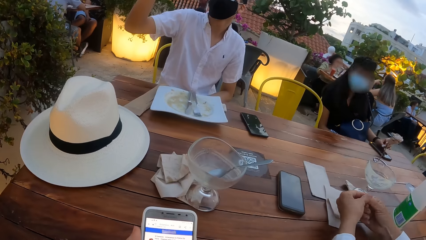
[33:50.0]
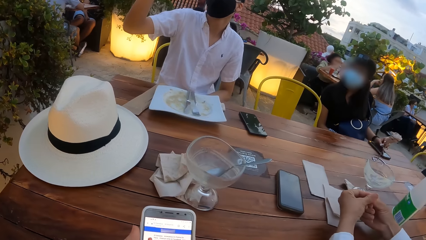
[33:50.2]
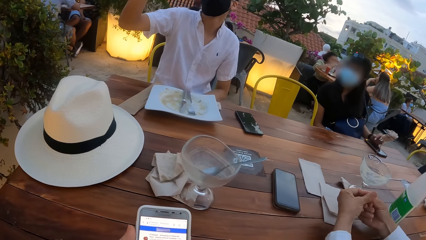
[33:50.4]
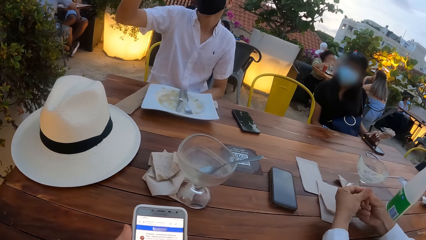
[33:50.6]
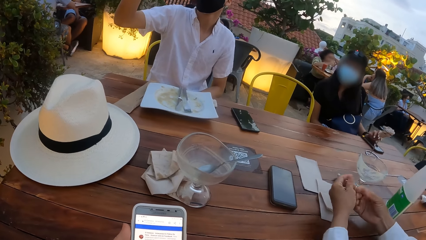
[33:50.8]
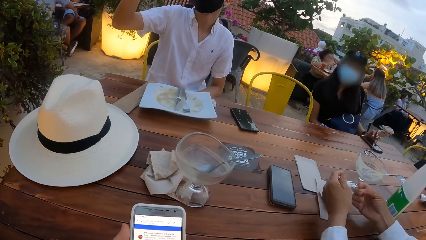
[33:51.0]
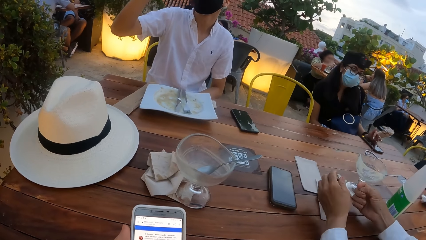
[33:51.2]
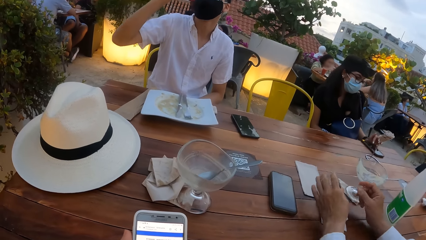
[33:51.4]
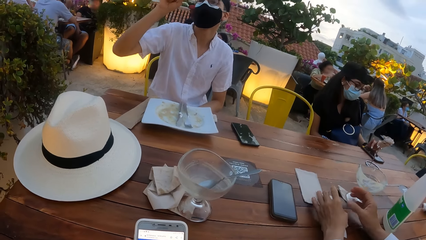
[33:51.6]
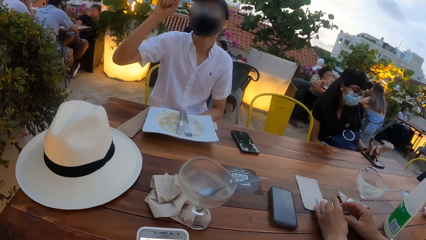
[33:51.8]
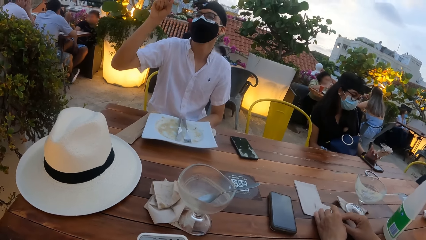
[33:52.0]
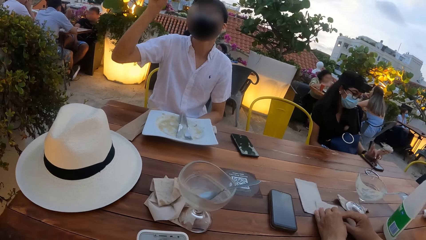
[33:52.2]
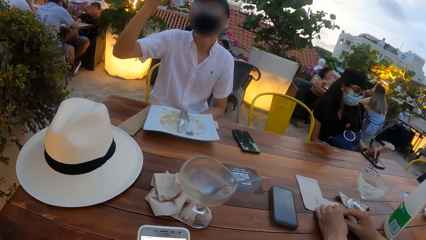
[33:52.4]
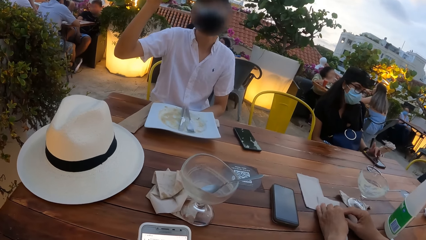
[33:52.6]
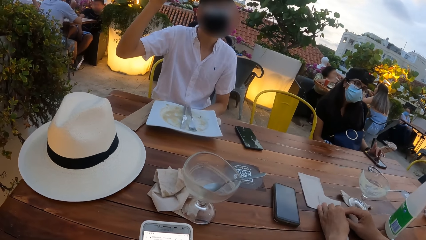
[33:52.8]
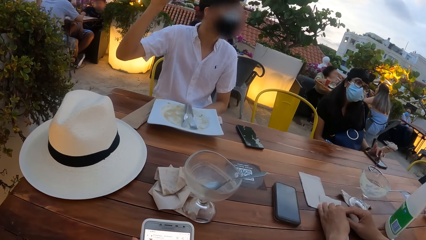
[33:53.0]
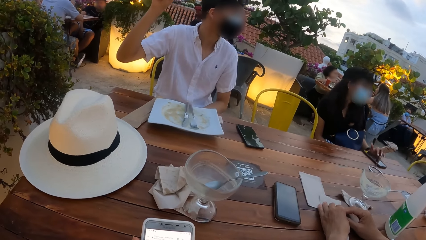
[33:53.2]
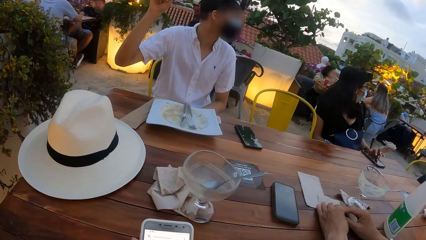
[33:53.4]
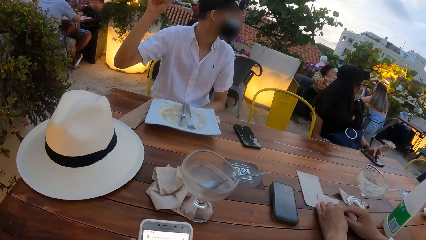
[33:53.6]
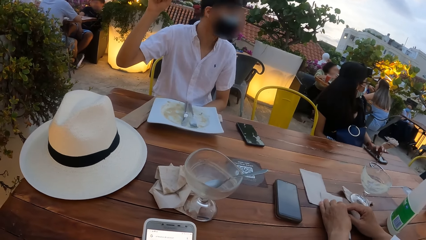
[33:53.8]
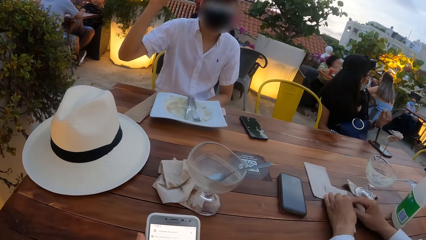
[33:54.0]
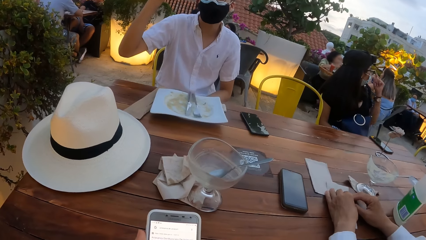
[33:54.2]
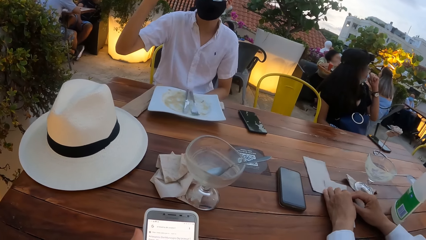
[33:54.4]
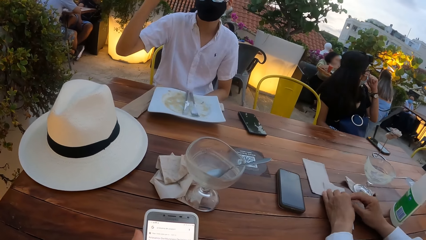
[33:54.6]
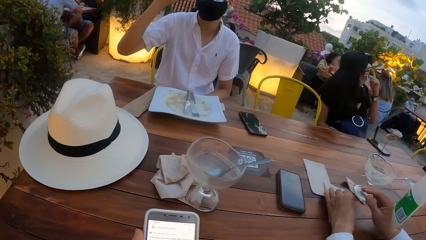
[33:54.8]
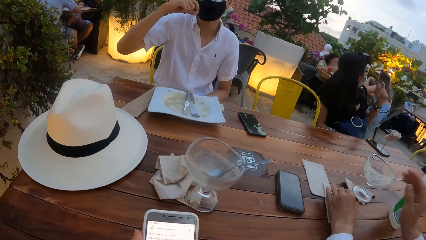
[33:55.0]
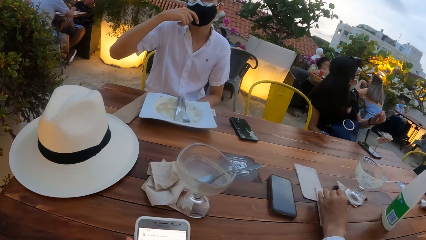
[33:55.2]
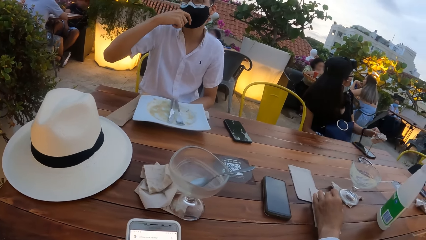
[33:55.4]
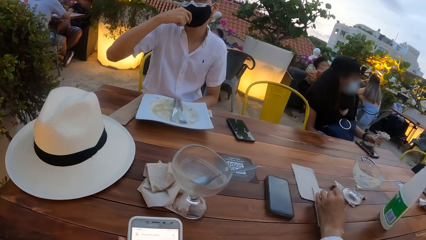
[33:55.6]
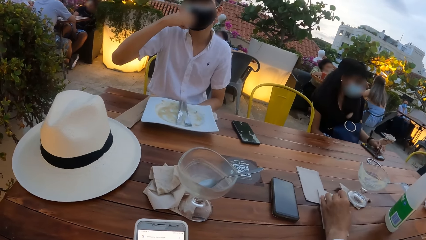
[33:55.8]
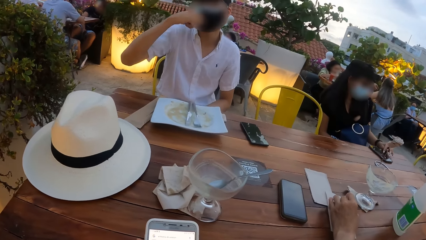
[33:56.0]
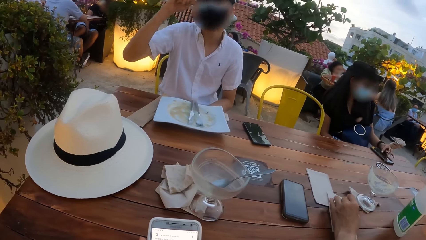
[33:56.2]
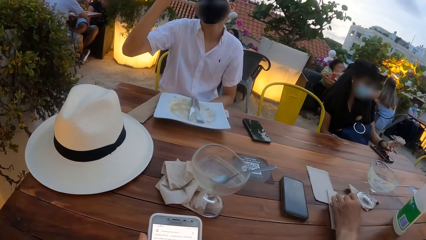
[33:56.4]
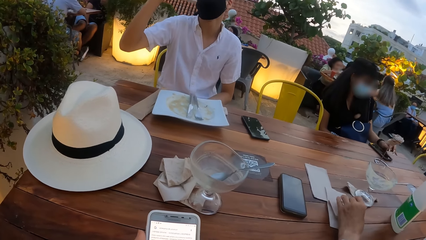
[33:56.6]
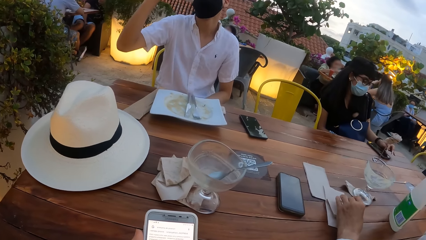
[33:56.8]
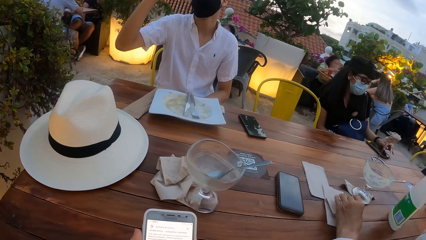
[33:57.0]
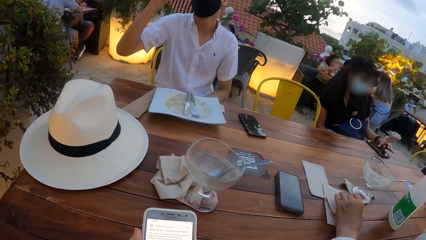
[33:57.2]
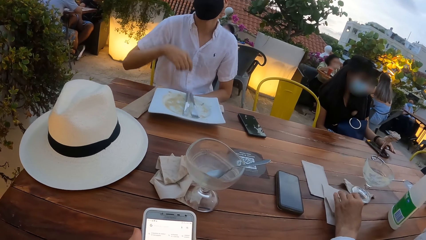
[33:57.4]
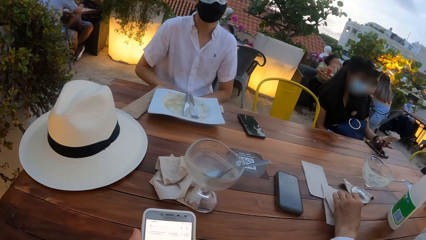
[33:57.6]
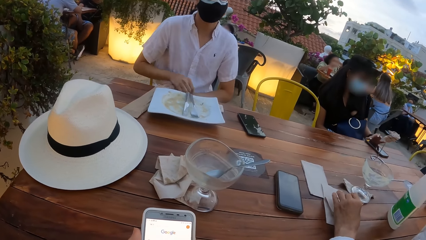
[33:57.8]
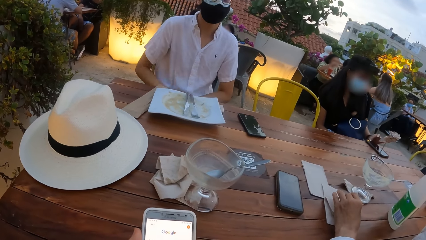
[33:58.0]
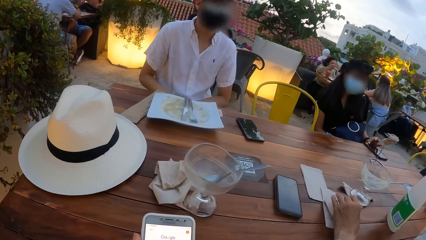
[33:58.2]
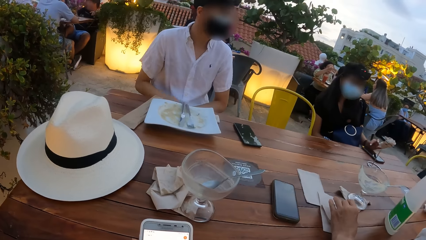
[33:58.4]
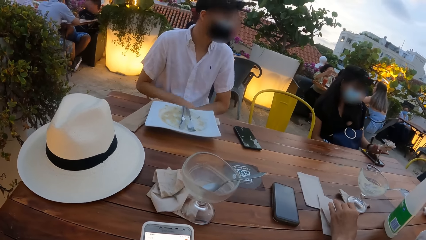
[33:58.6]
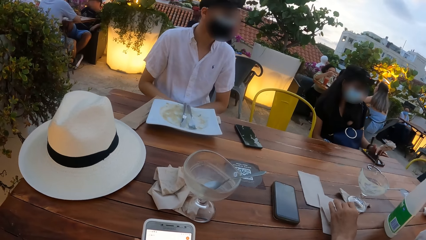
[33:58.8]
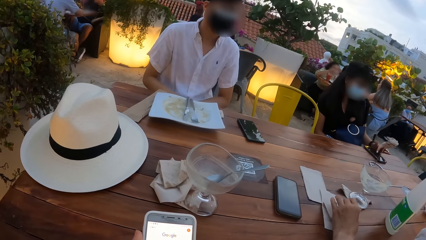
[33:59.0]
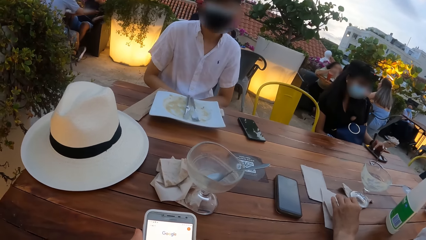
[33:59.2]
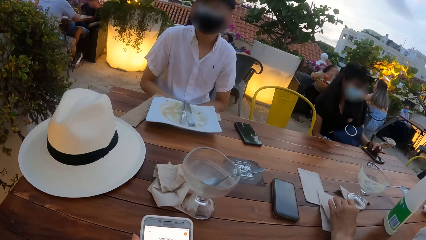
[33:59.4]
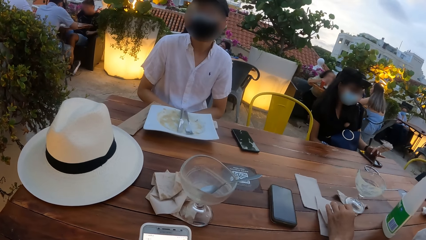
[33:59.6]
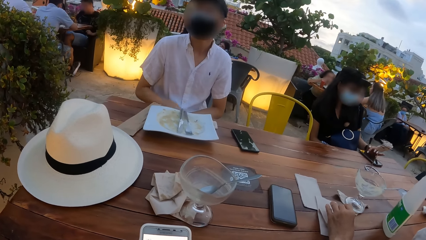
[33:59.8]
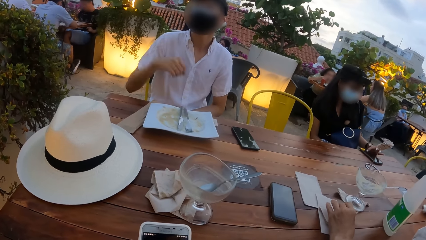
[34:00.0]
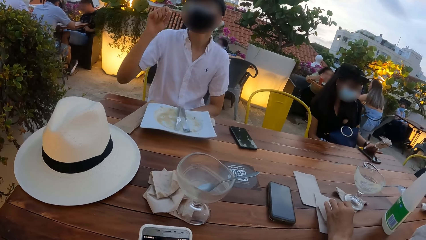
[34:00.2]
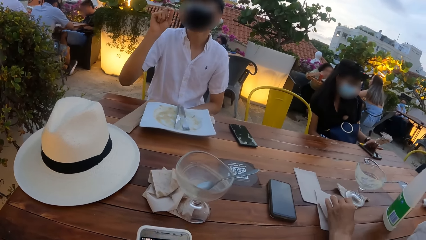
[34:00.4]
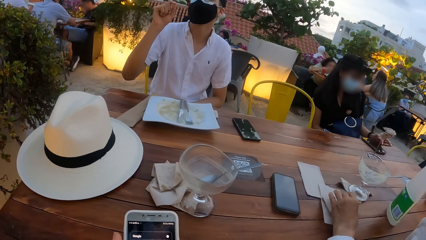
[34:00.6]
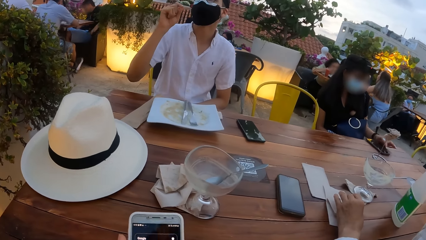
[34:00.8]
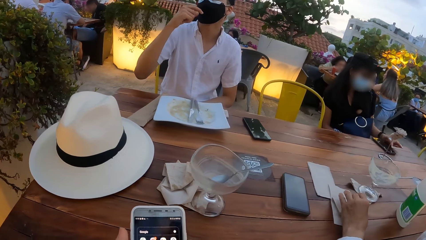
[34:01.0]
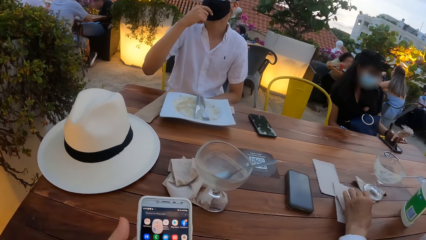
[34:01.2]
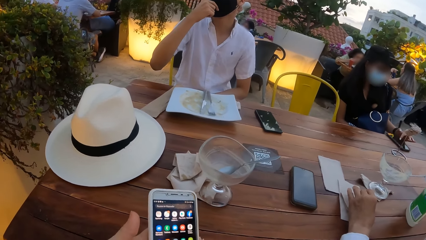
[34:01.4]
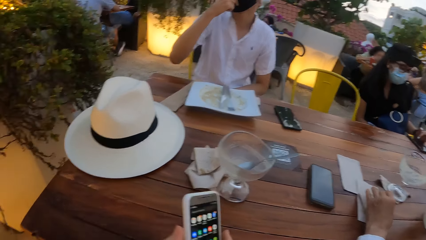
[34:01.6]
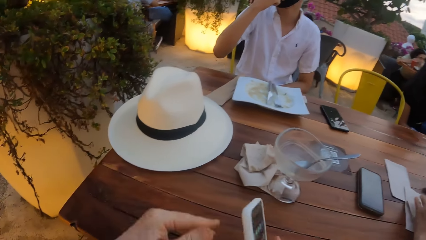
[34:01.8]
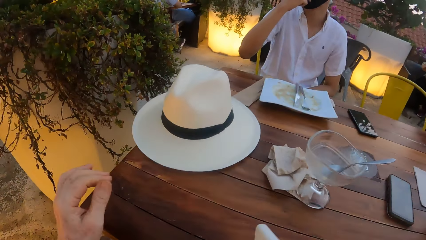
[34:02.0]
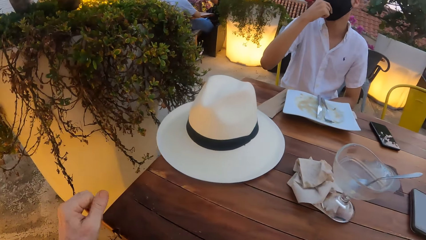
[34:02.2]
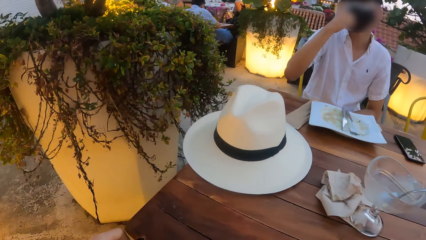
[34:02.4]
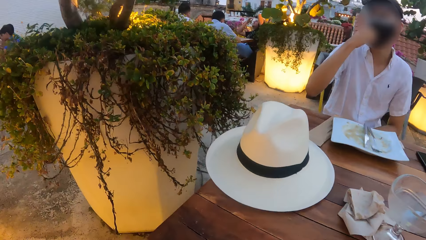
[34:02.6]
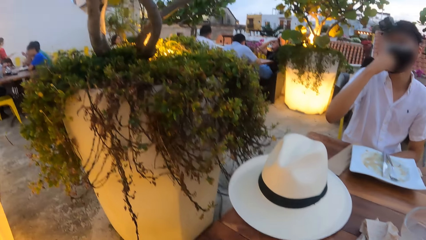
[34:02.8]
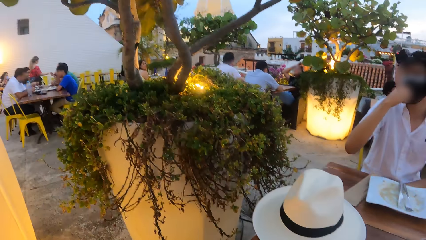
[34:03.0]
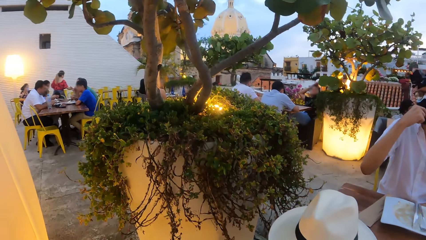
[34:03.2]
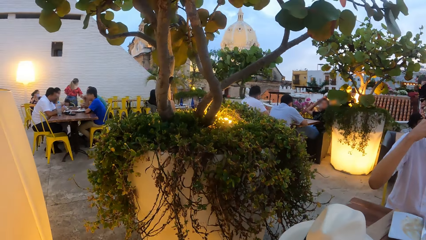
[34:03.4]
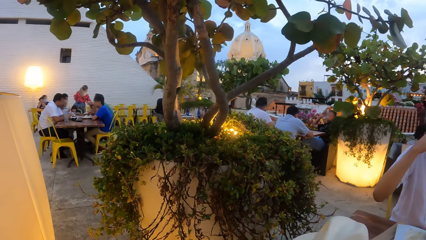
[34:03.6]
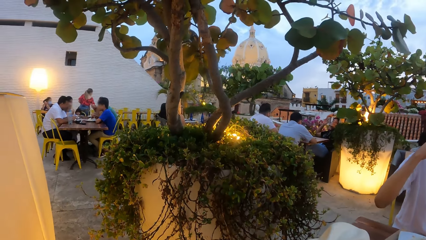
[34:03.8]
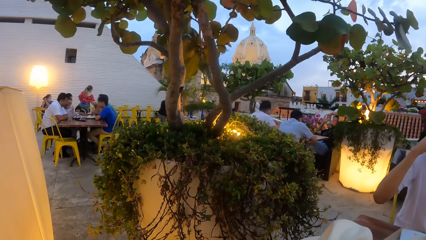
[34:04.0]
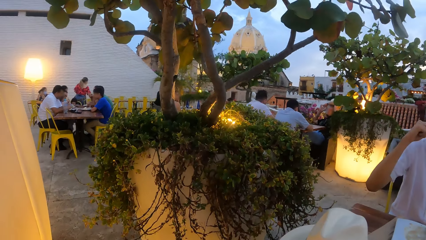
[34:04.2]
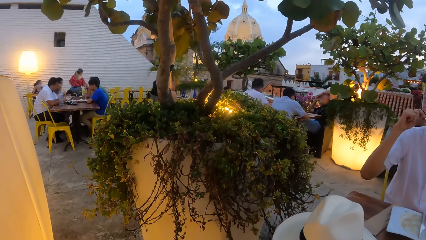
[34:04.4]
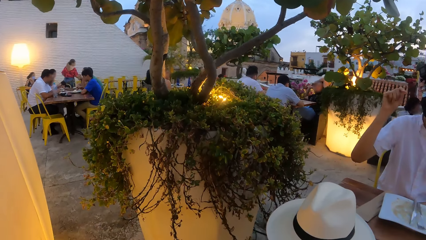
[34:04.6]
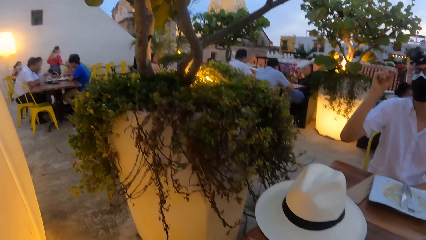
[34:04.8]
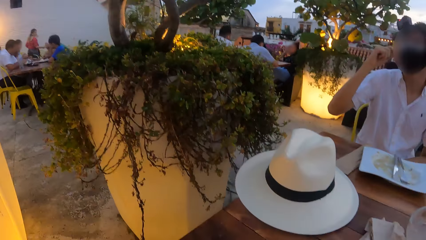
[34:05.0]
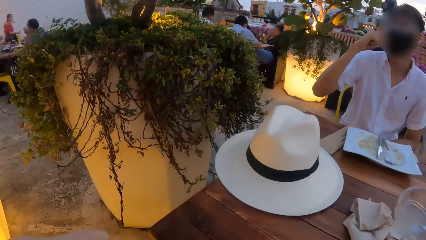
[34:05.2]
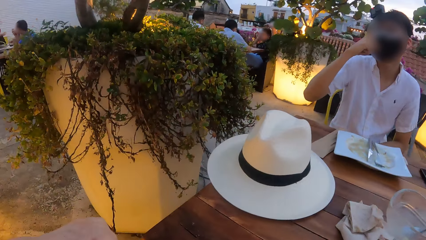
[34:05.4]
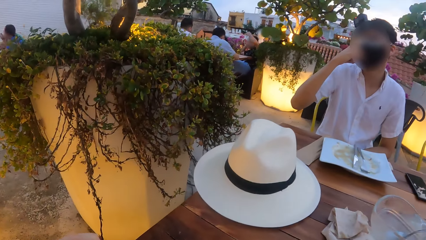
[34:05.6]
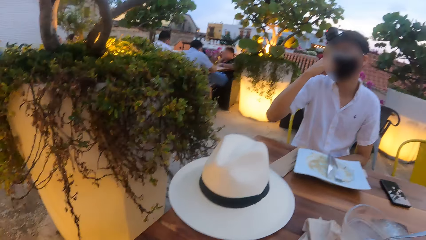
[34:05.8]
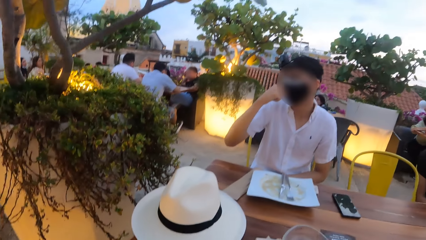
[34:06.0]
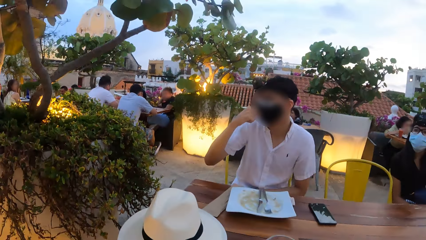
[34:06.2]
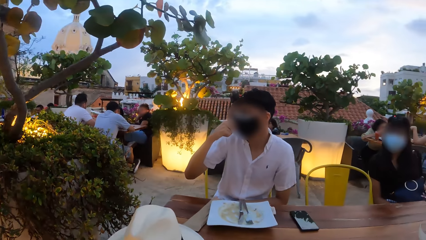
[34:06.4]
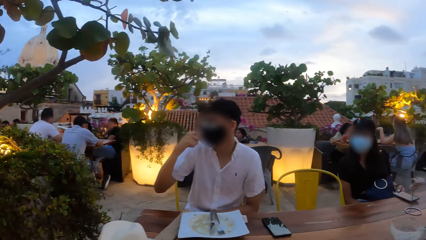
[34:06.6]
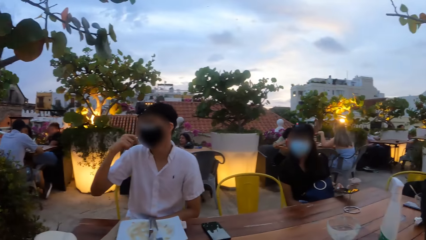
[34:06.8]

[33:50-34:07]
A man raises his right hand. A woman operates her phone. She touches her face with her left hand. The man adjusts his face mask. The woman operates the phone on the table with her left hand. The man gestures with his hand. He places his right hand on his lap. He raises his right hand. He demonstrates with his hand. The camera wearer holds a phone with her left hand. The man touches the nose mask on his face with his right hand. He adjusts his face mask. The camera wearer passes the phone to her right hand. She looks around a place. The man lifts his right hand. He touches the nose mask on his face with his right hand.
